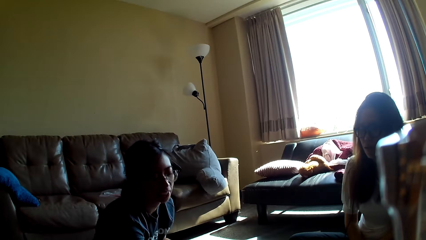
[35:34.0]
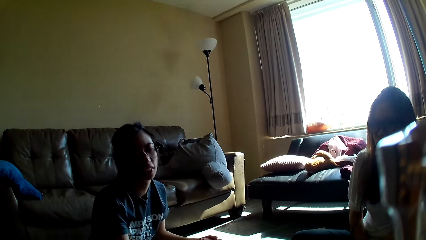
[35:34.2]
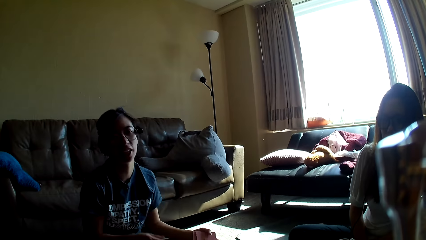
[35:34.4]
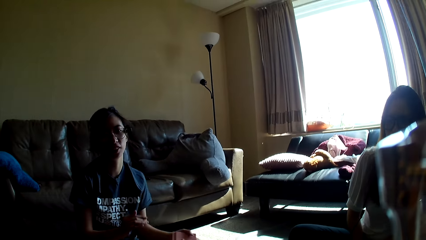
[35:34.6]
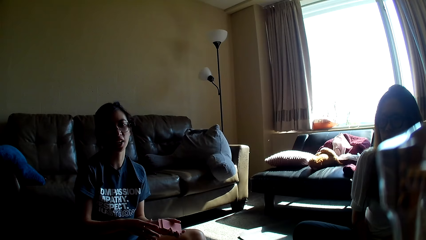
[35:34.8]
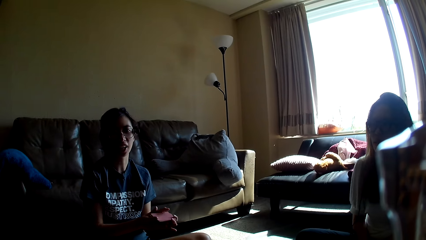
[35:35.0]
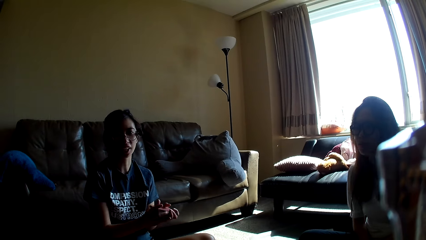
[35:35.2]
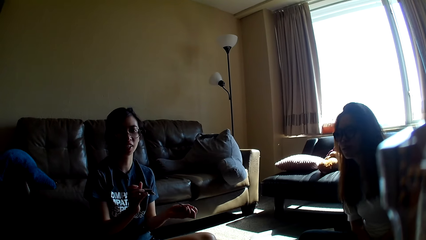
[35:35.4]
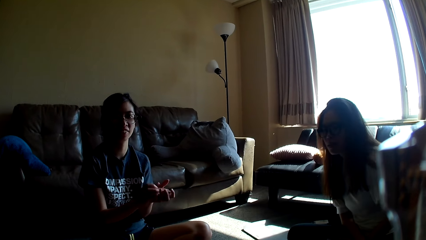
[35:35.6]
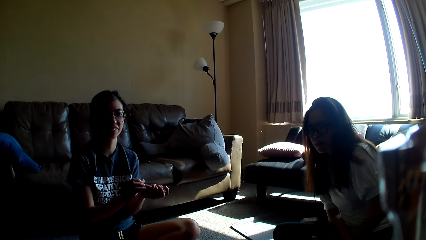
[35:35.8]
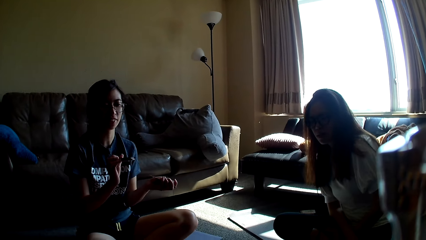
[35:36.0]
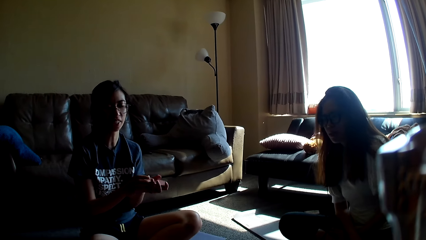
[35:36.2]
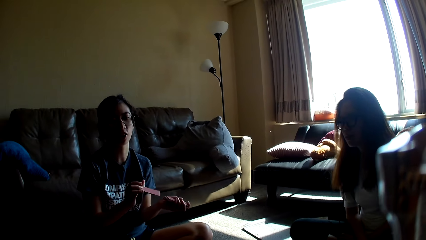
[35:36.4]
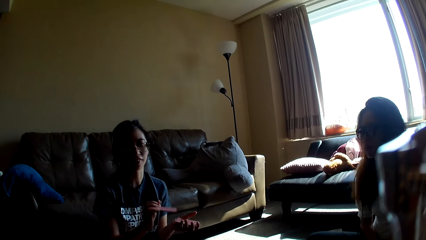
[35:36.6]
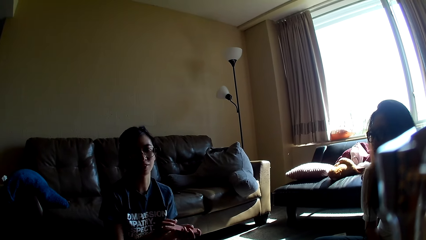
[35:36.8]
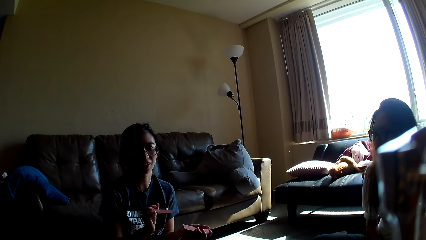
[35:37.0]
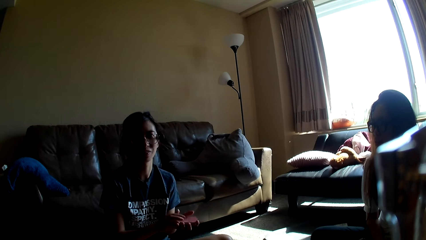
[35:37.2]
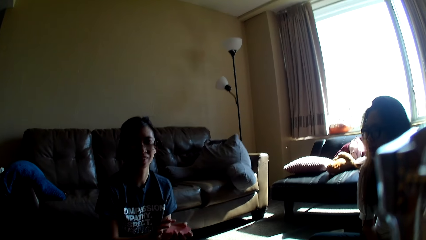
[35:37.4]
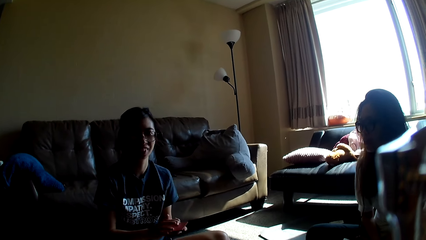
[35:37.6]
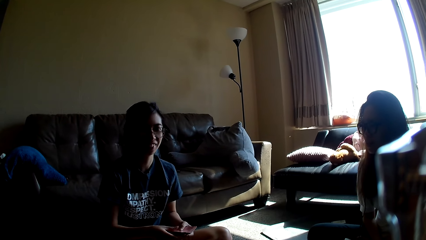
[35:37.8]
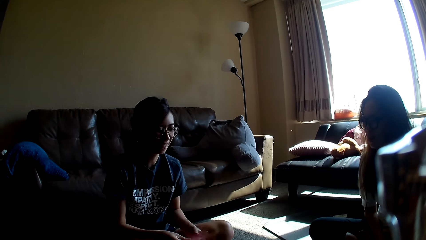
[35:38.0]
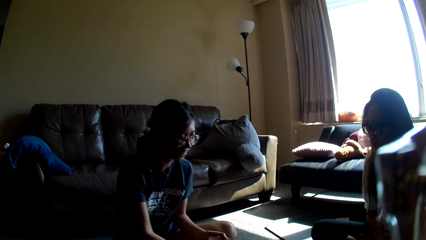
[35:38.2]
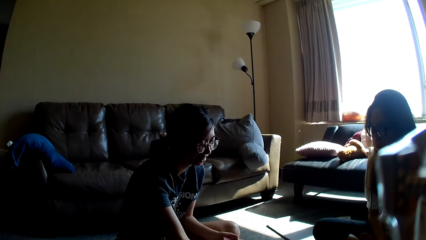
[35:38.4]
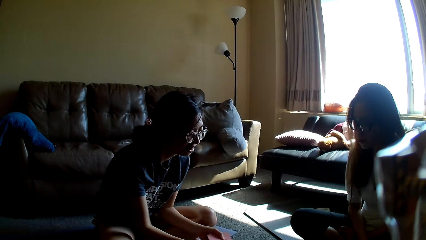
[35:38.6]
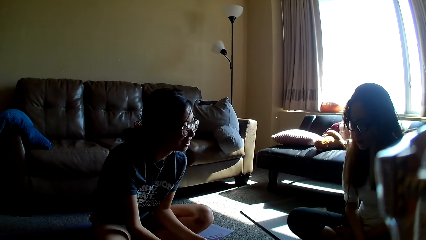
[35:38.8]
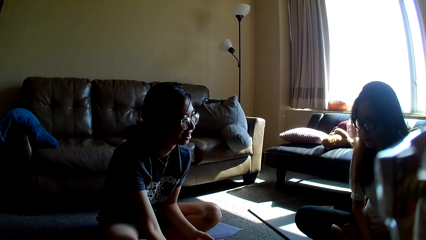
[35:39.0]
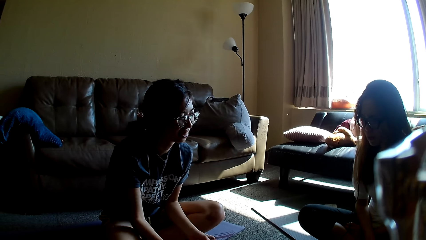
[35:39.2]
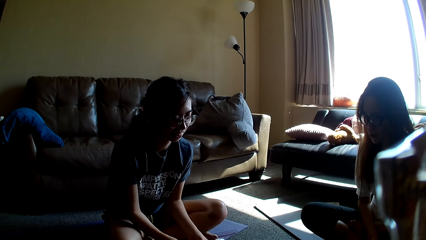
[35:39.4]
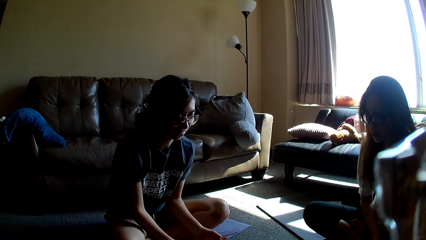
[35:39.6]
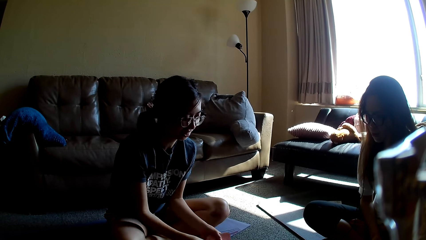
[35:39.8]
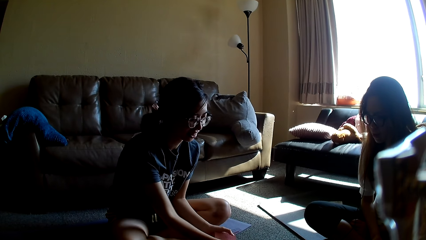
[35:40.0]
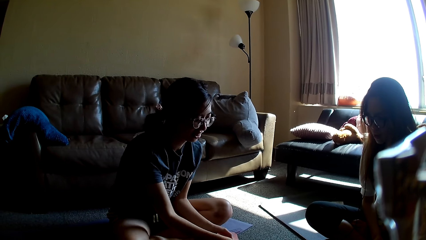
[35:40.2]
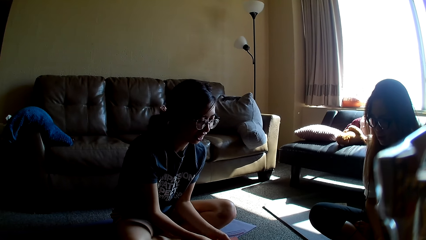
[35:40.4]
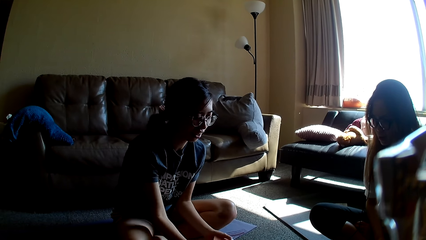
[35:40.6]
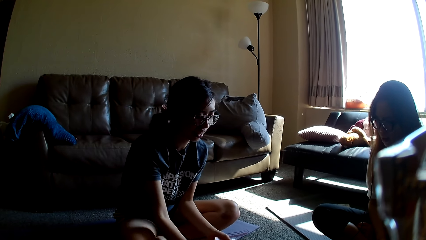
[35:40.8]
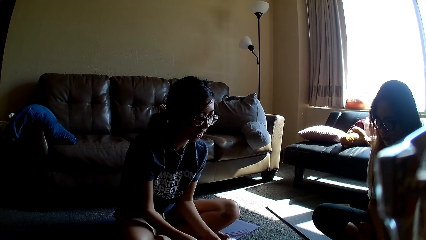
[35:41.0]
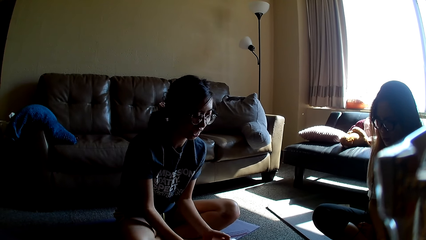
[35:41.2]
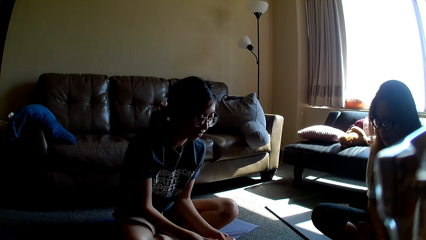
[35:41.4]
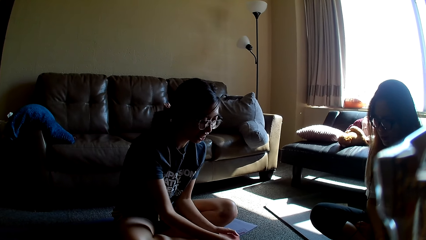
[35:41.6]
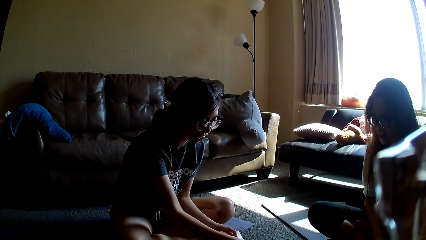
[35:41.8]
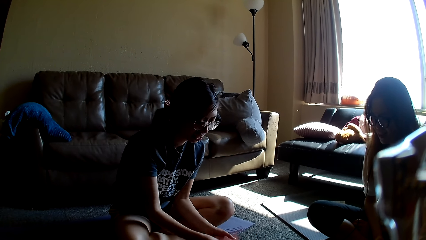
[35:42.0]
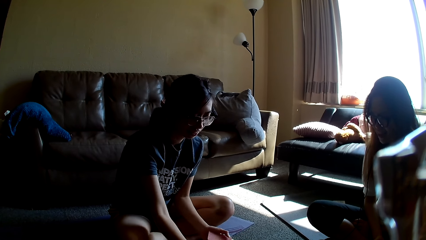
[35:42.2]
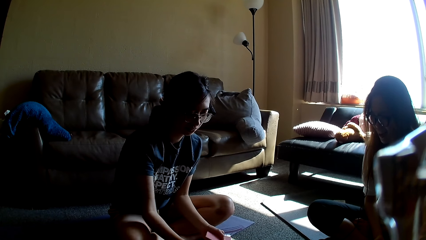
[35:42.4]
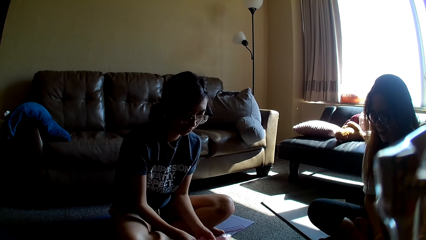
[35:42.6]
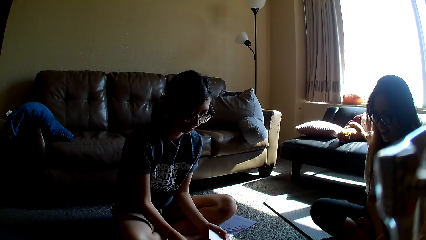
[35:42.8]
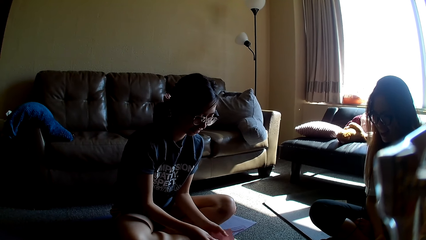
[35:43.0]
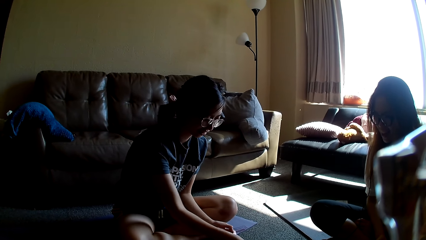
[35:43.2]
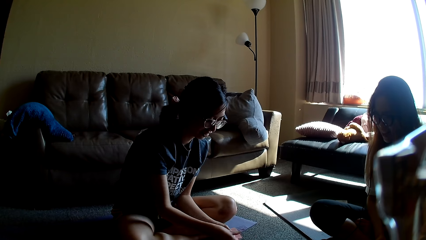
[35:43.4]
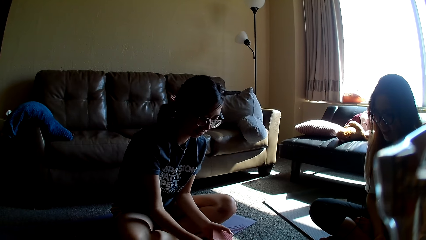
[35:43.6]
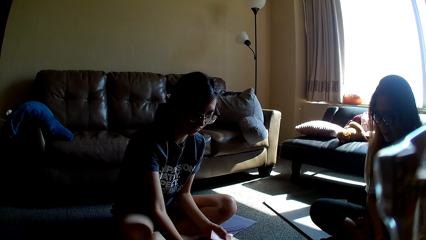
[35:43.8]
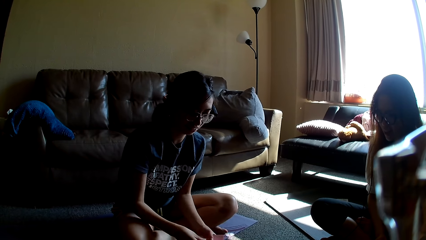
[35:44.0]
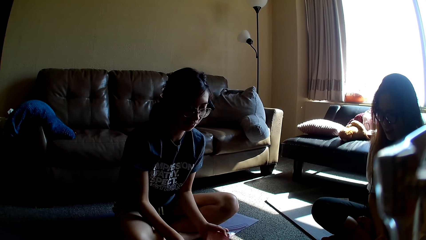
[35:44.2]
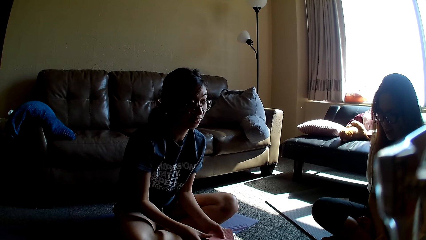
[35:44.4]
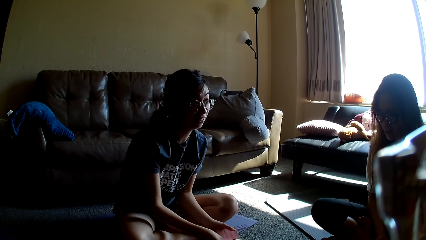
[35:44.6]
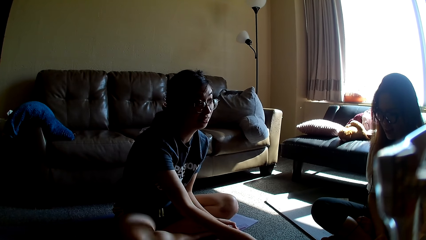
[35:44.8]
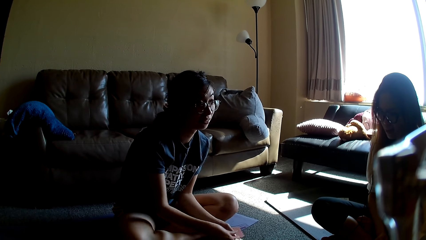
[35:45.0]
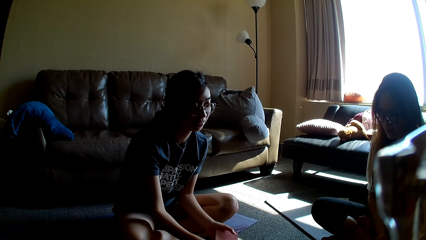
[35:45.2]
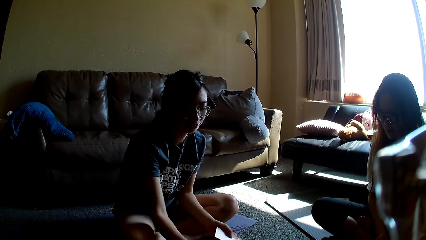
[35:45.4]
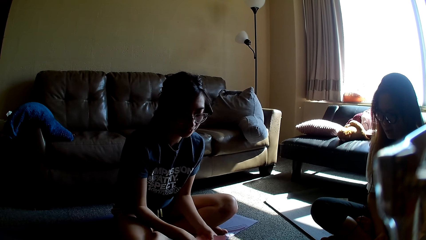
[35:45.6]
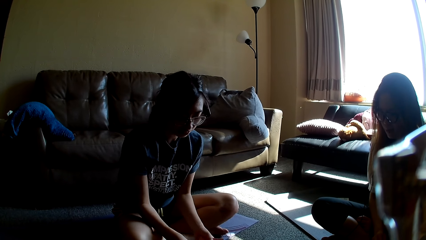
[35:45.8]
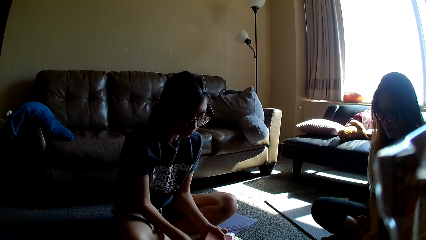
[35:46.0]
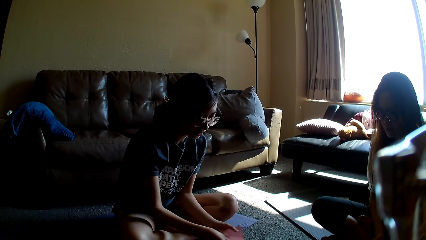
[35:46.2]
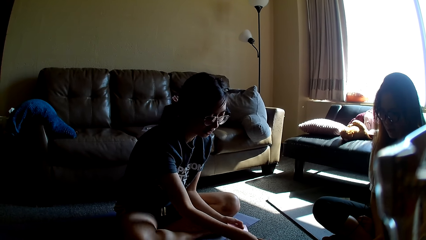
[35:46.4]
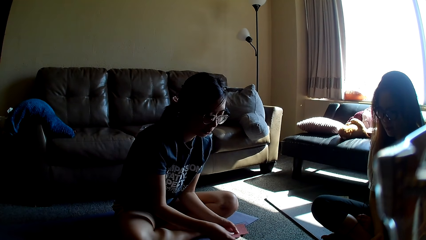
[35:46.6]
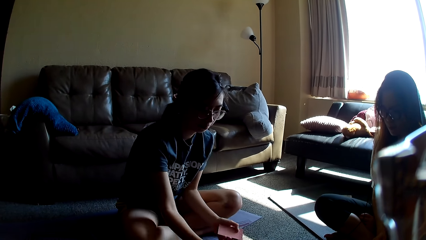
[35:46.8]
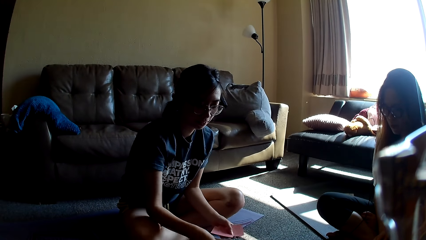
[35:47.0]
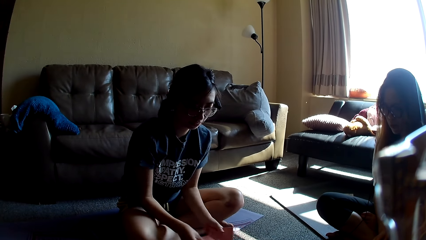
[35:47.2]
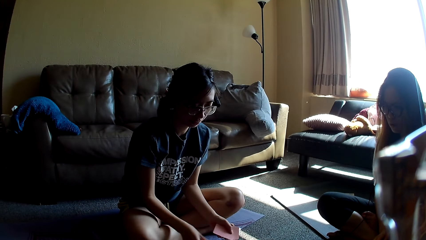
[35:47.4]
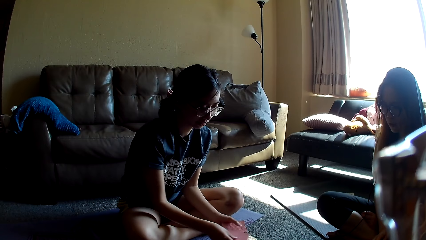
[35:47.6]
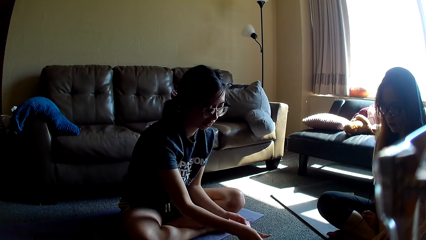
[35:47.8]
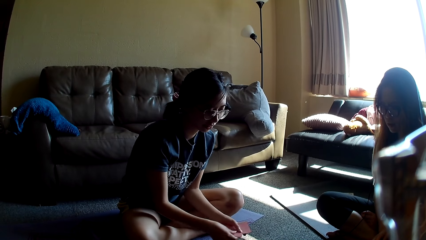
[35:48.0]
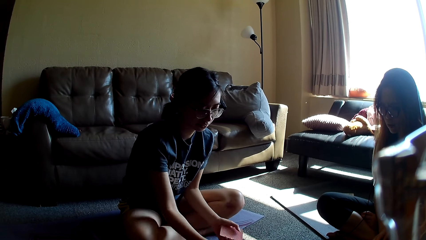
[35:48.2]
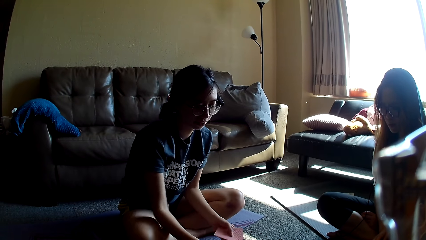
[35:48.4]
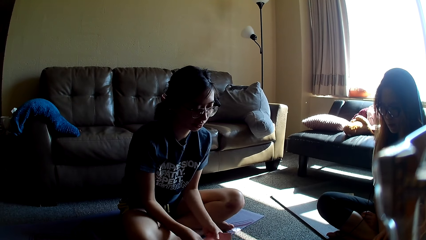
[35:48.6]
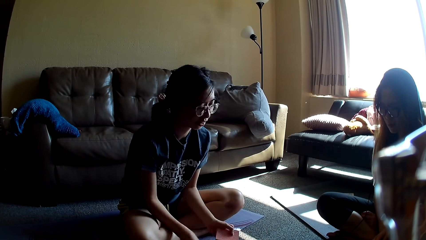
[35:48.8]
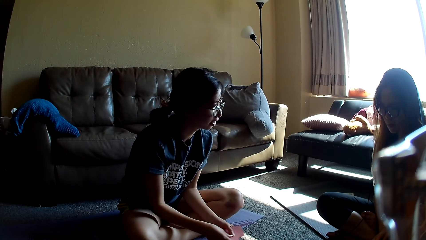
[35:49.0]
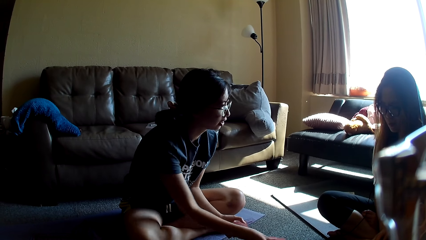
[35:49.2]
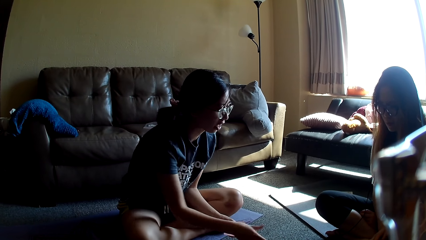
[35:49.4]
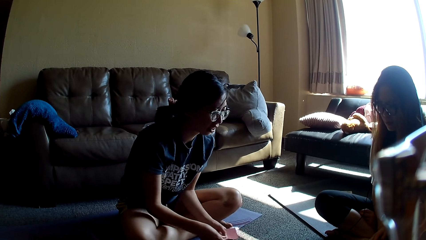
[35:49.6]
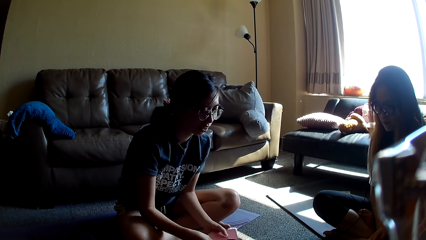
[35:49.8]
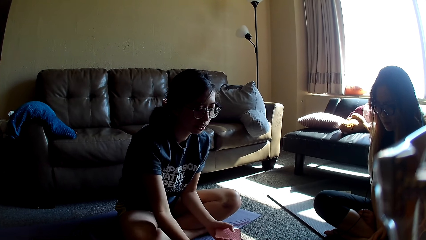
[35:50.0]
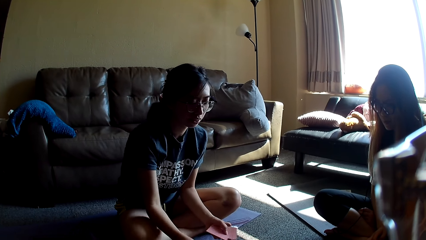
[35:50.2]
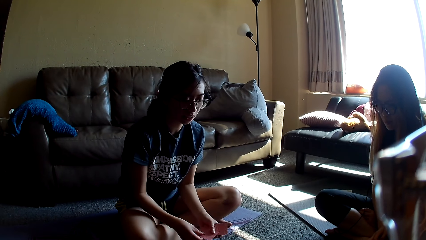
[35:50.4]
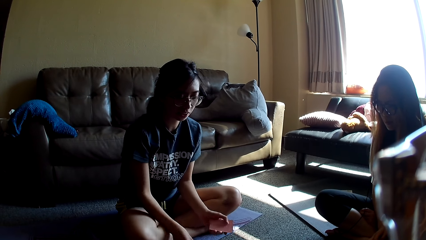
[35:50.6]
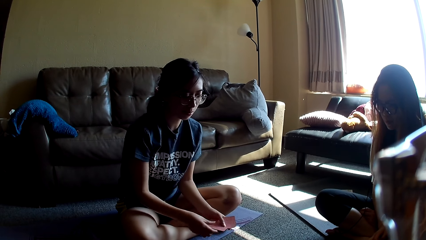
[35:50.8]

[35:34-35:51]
A lady leans forward and places a card on the floor. The lady shuffles the card, divides the card game and places cards on the floor.
